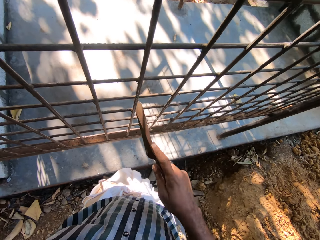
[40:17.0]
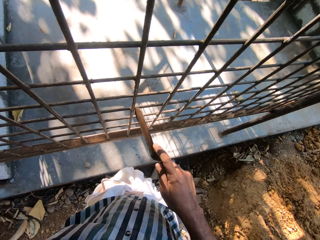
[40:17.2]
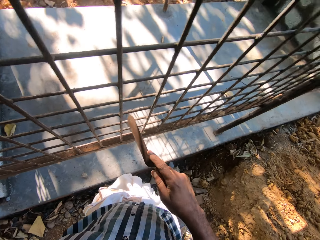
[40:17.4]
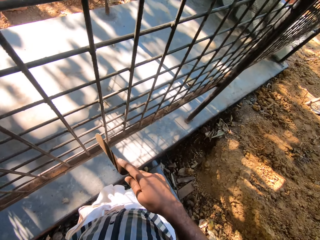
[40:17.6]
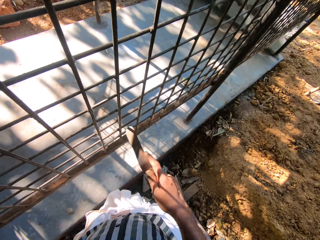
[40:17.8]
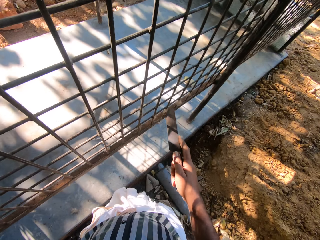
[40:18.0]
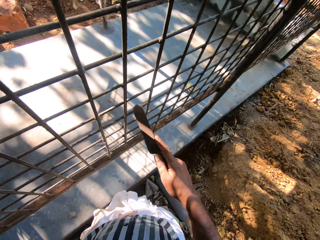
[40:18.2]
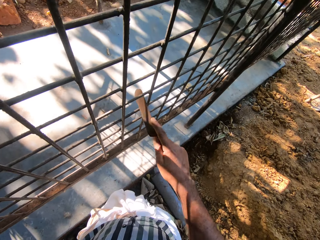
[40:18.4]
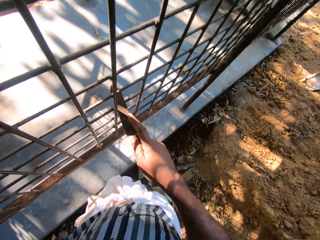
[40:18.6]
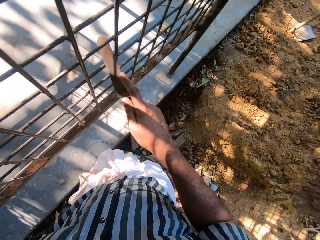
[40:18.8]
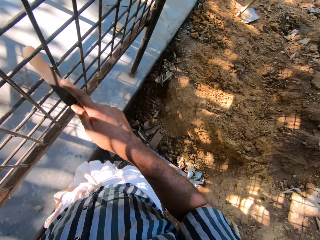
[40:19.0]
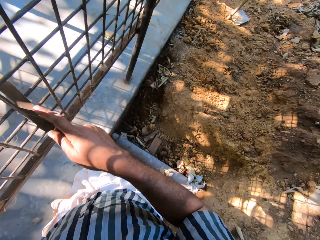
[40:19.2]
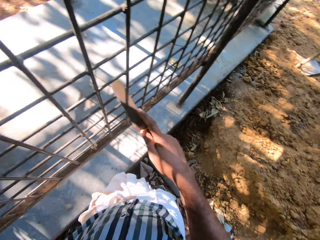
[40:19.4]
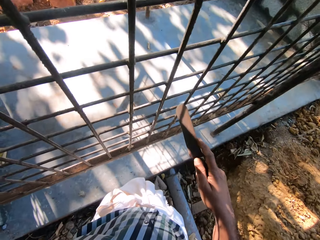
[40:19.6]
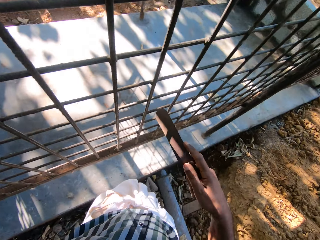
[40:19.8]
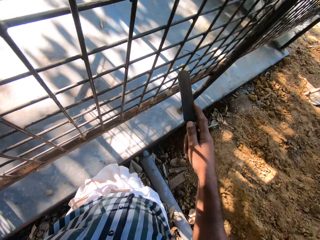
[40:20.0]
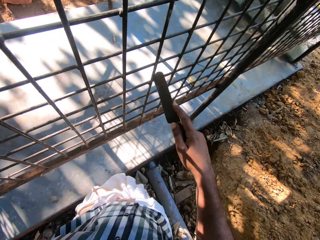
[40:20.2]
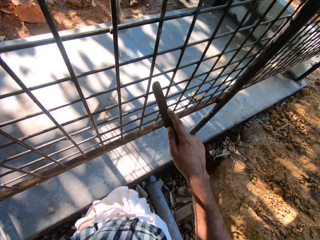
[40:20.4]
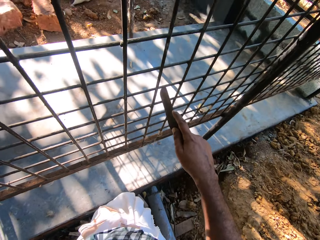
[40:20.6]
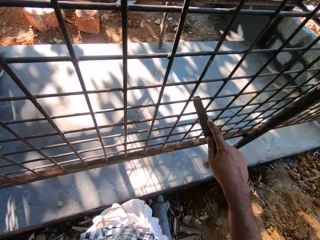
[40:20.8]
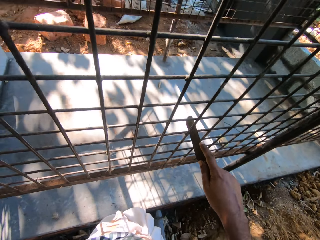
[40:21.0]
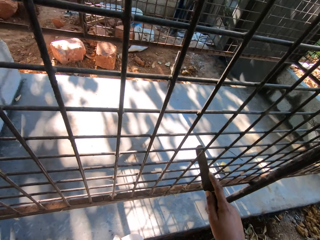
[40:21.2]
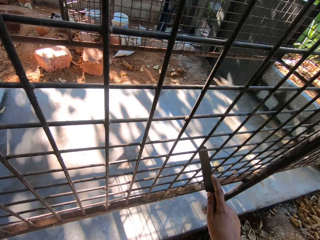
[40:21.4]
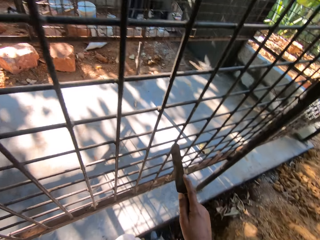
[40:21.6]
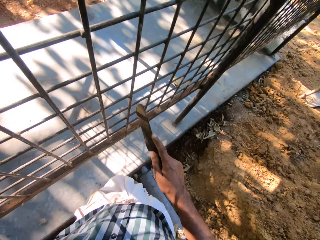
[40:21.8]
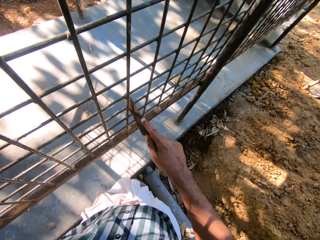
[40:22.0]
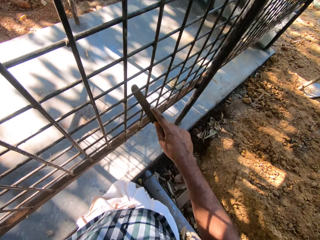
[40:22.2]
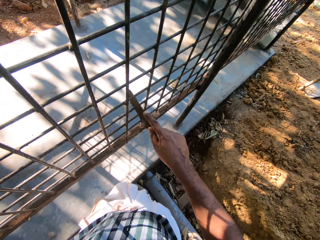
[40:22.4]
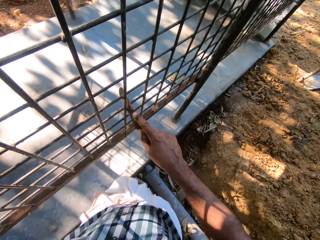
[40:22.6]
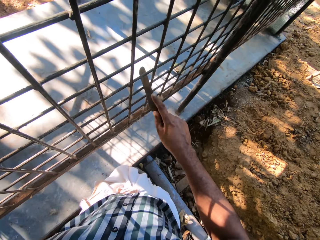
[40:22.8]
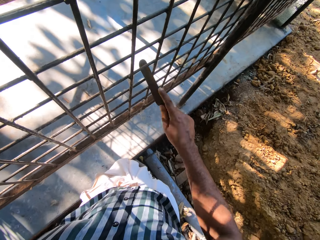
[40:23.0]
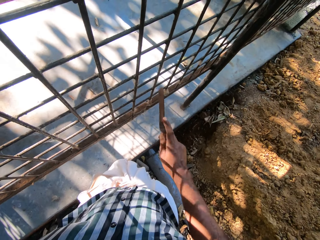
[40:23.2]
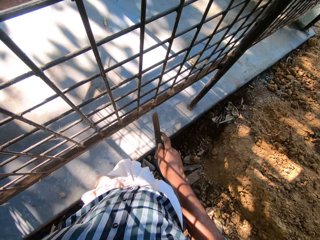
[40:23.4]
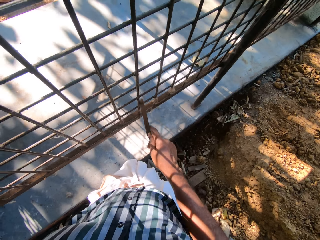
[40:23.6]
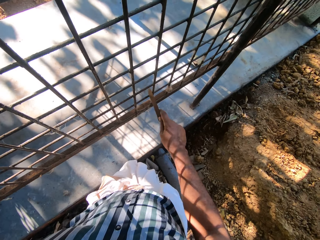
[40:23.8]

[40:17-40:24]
The camera wearer files the metal cage with the file in his right hand.

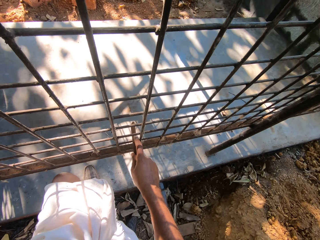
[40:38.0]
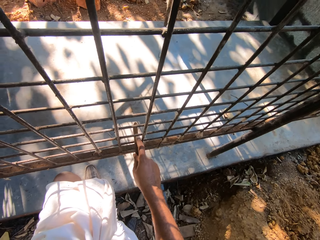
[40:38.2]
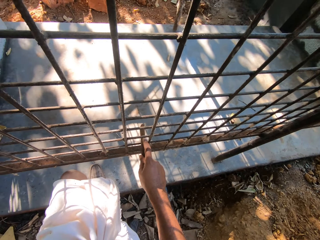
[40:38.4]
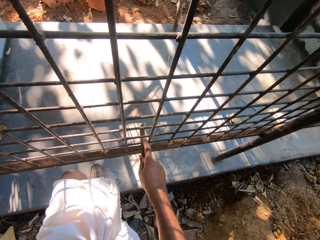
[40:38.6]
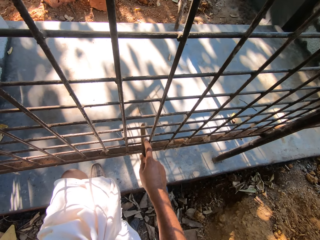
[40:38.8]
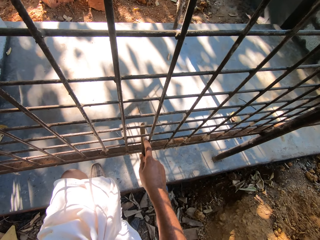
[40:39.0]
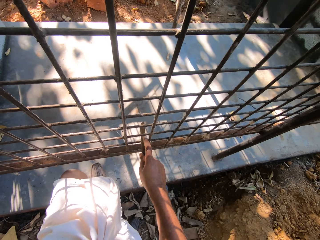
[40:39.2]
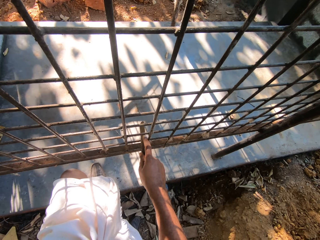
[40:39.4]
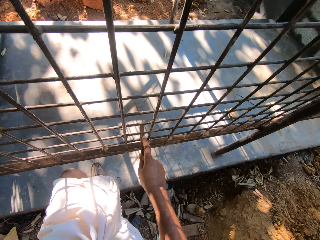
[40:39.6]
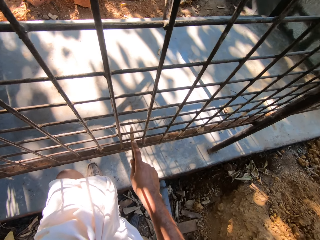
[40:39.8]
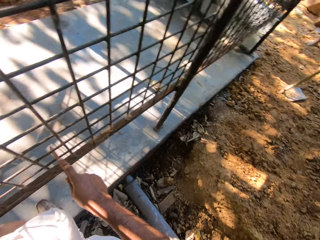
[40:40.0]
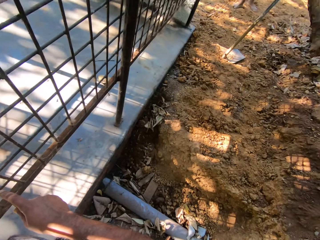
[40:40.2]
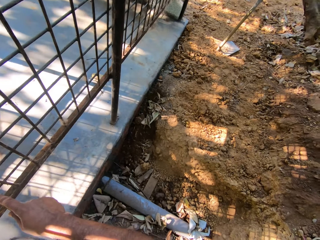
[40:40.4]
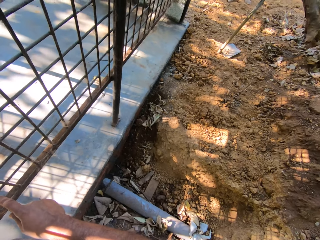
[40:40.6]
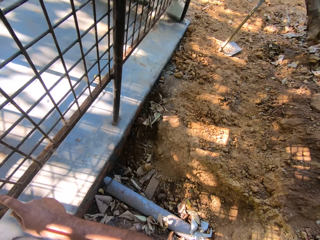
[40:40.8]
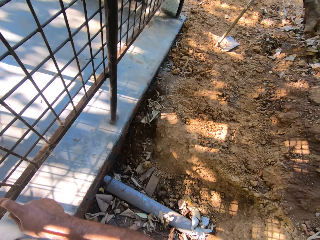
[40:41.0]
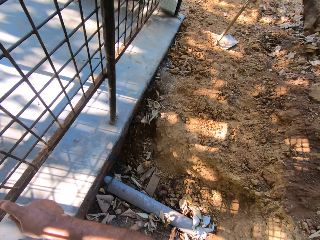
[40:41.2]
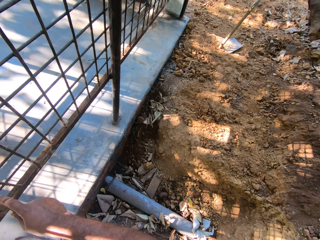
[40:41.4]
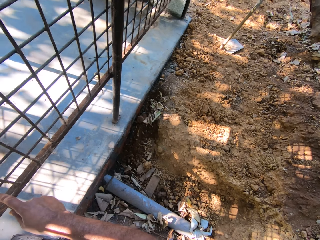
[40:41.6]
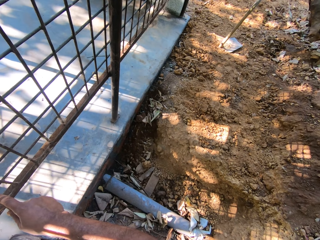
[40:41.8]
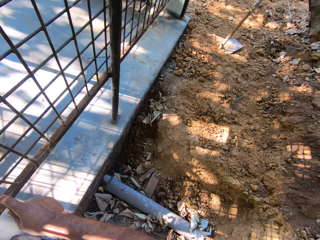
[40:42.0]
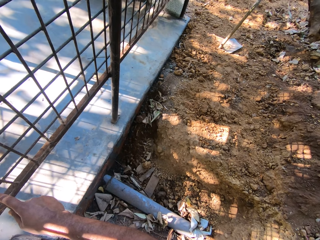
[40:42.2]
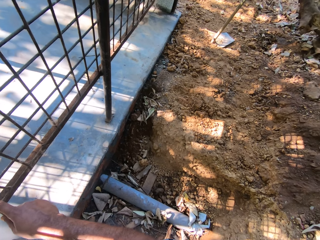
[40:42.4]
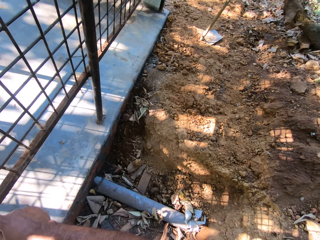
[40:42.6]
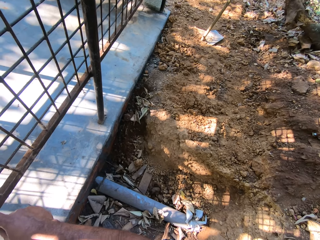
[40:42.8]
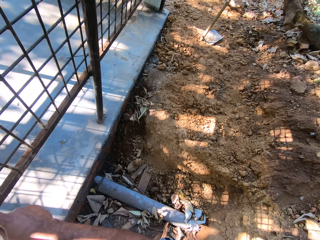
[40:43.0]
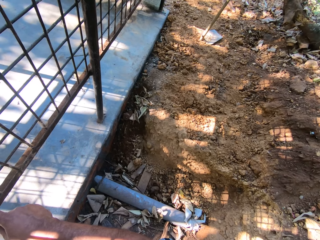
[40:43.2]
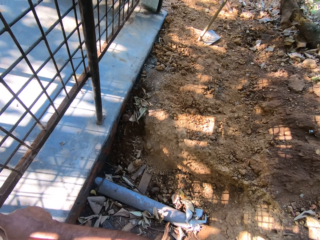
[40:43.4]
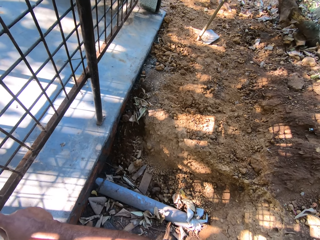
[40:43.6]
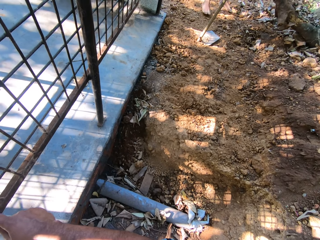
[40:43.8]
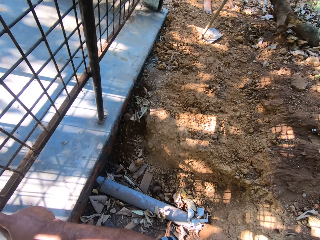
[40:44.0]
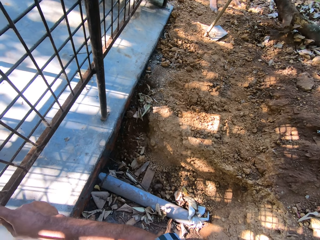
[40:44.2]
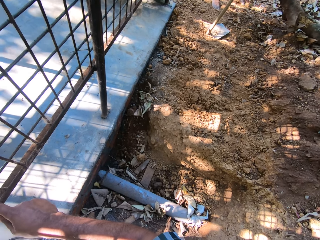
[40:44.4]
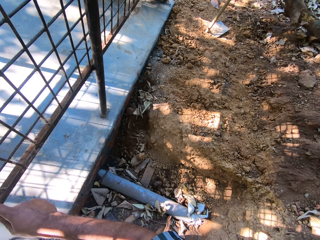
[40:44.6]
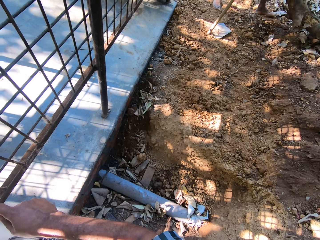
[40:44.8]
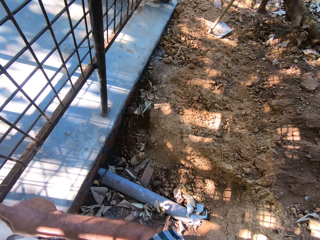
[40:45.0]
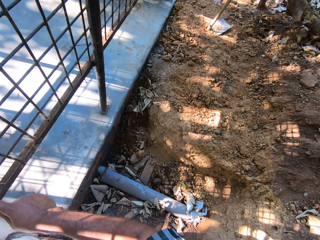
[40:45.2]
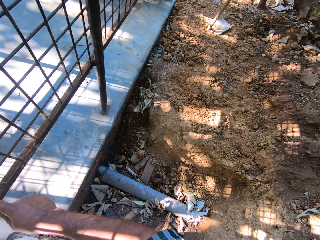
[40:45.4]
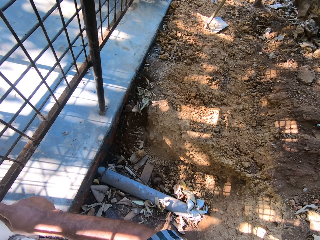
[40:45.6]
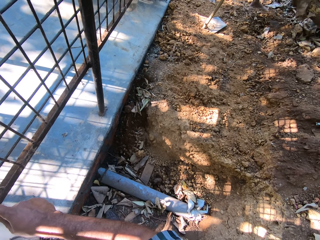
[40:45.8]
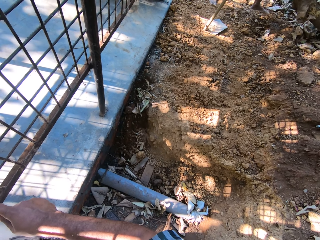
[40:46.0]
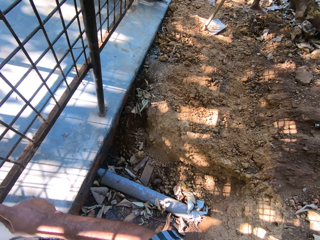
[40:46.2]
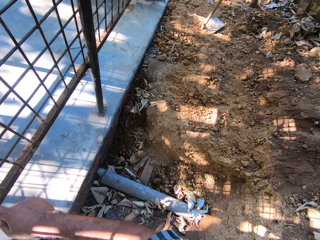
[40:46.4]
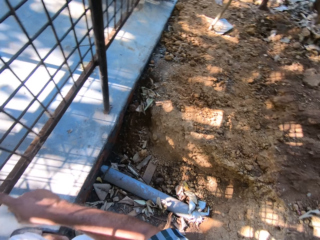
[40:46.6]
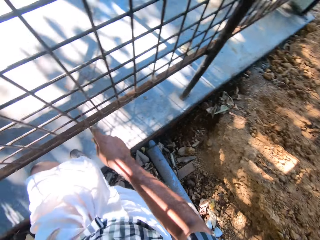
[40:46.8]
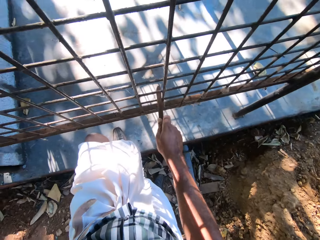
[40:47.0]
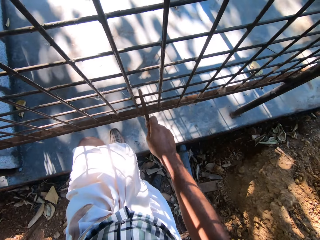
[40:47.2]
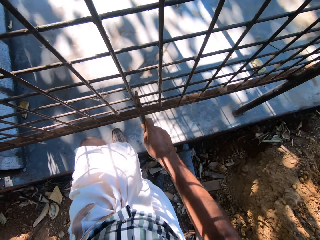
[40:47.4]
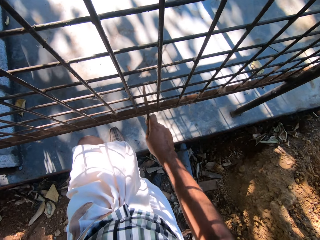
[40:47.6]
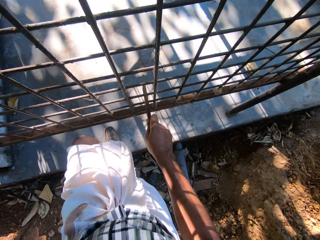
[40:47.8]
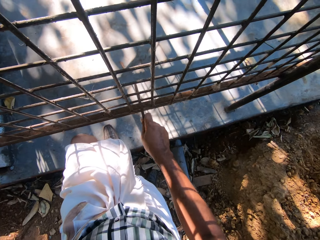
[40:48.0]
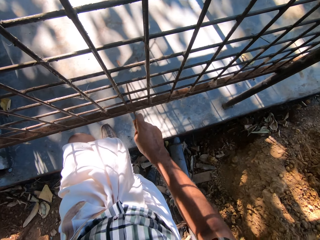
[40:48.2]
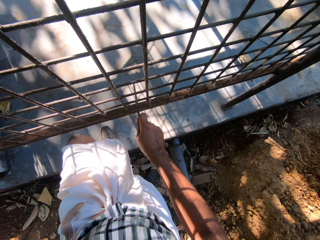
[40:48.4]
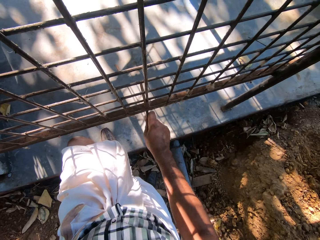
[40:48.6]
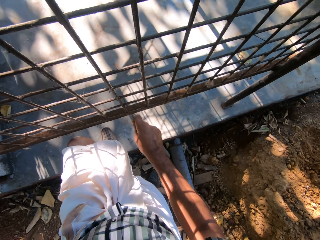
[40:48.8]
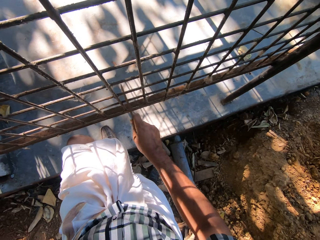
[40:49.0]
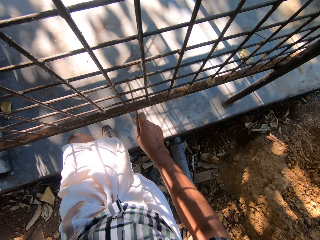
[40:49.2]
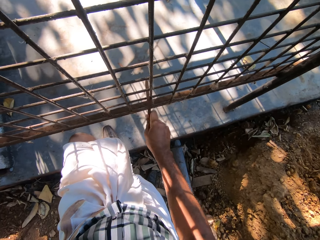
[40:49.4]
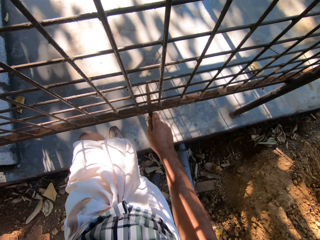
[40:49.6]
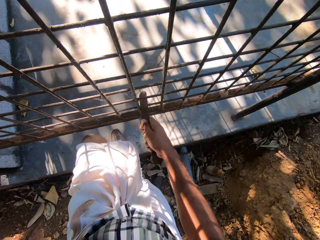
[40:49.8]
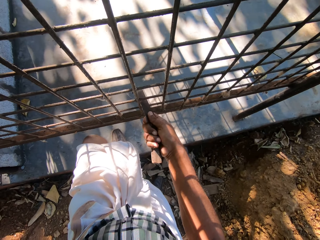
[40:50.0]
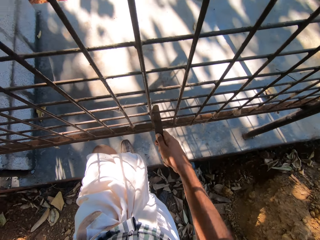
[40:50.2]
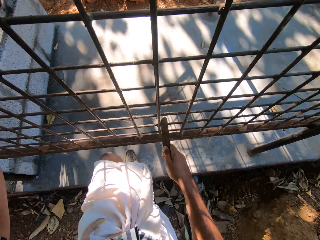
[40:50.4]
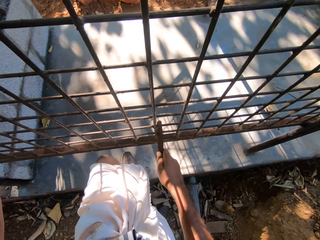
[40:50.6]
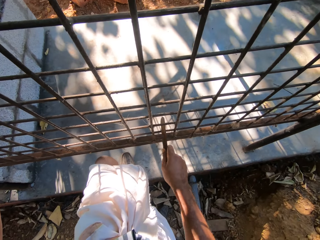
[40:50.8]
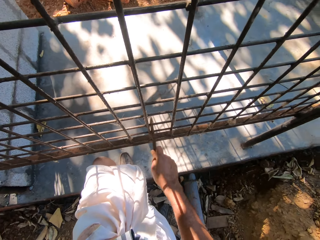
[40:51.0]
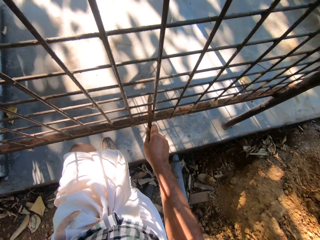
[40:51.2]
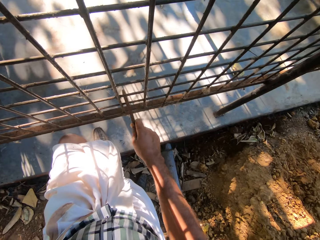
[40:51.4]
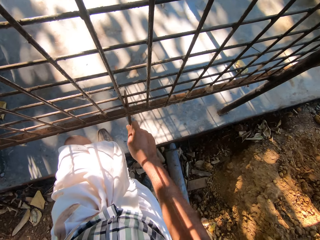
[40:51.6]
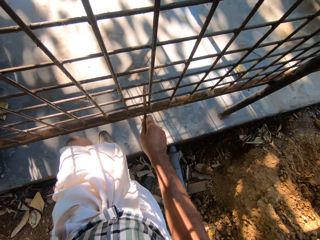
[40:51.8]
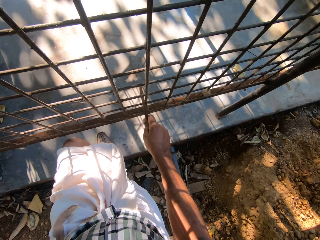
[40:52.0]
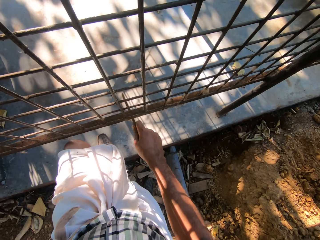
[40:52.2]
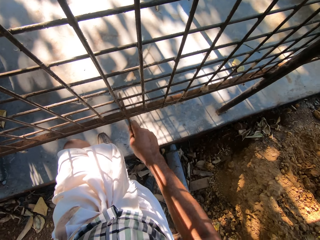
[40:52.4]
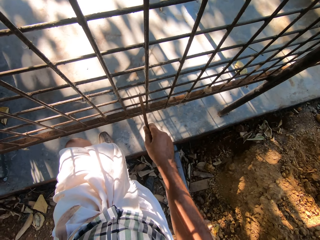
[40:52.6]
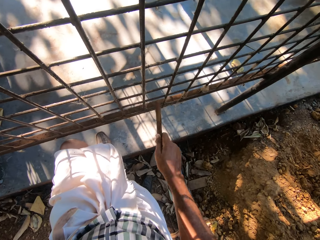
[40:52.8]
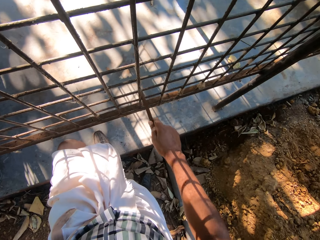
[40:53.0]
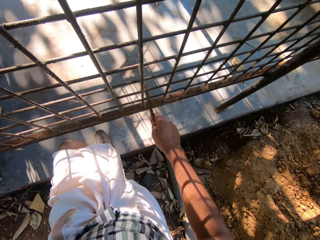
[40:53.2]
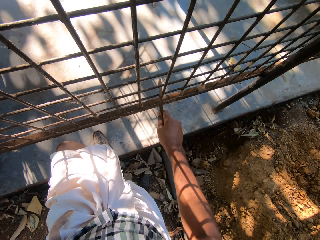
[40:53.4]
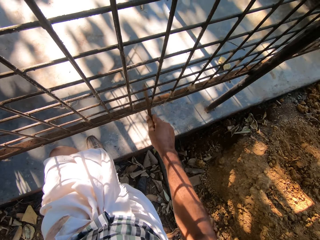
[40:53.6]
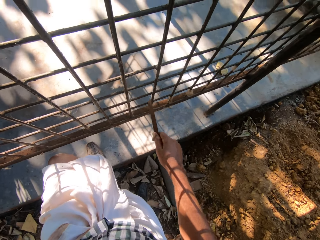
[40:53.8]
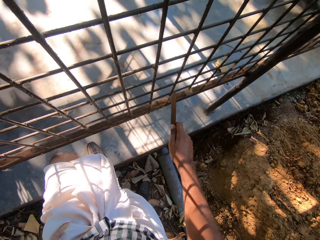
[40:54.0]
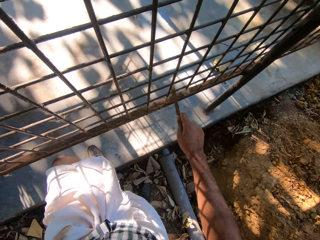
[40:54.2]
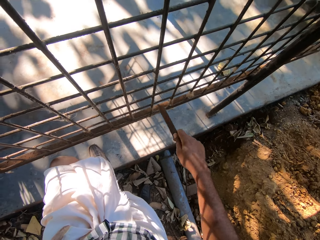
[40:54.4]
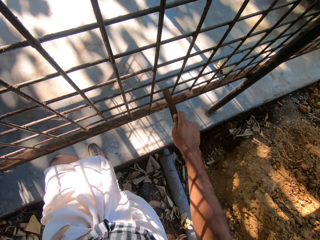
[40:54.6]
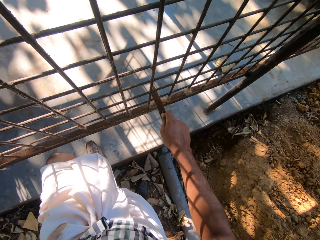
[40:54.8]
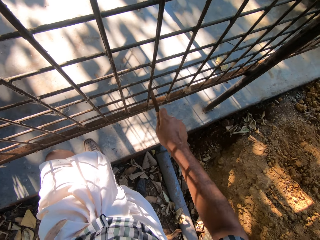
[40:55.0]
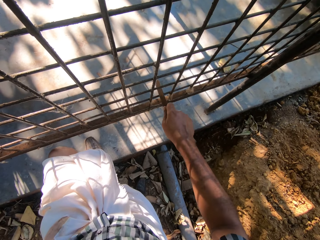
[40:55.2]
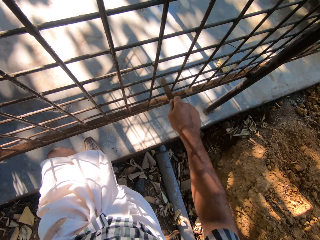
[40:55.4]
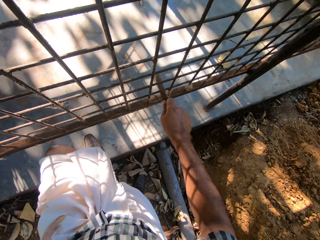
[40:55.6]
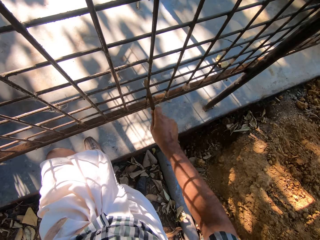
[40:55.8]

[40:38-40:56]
The camera wearer interacts with a man. They look around. The man moves a log of wood aside. The camera wearer turns around. They rub the steel with a rod. They remove the rod from the steel. They put the rod on the steel. They rub the steel with the rod. They remove the rod from the steel. They rub the steel with the rod.
